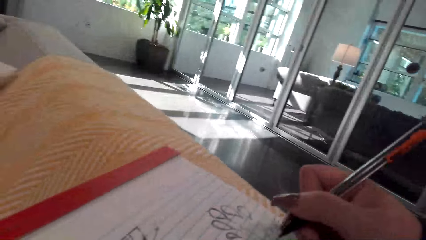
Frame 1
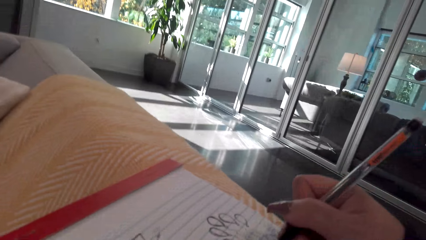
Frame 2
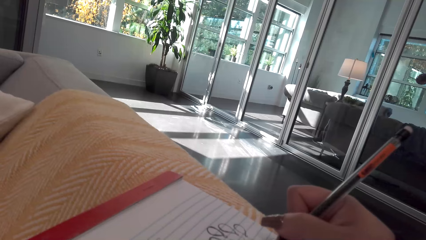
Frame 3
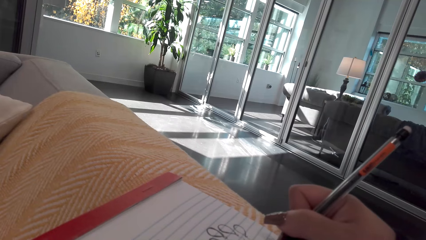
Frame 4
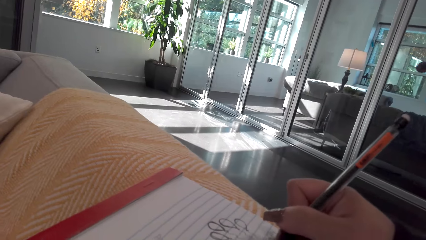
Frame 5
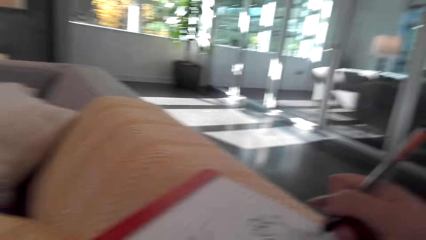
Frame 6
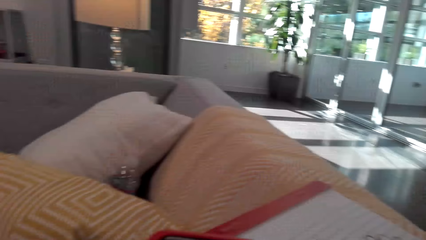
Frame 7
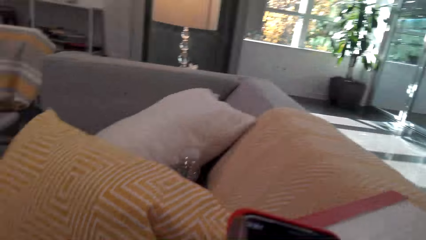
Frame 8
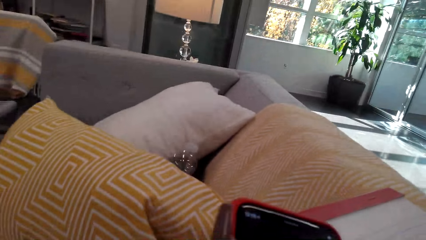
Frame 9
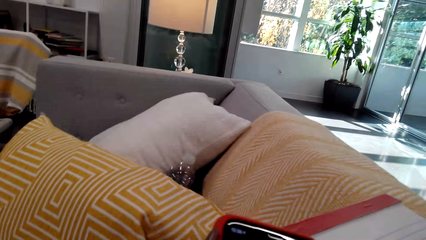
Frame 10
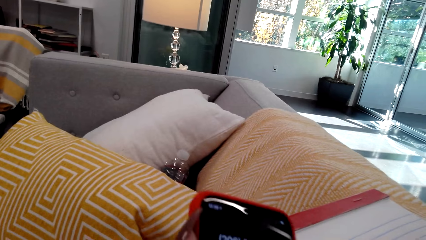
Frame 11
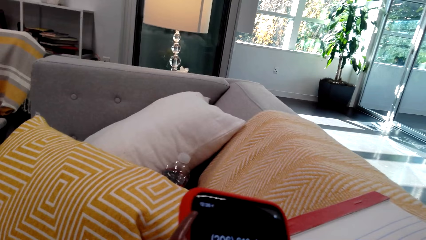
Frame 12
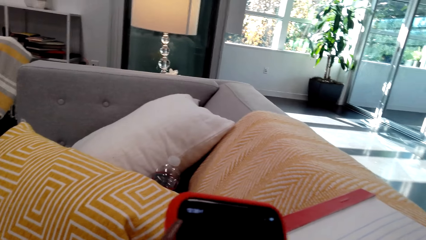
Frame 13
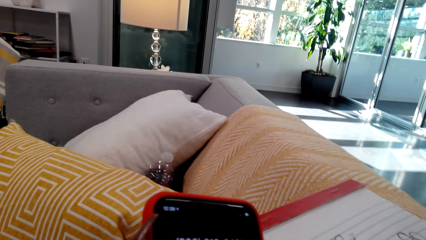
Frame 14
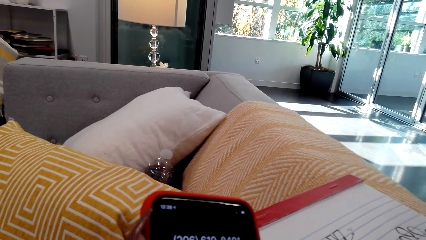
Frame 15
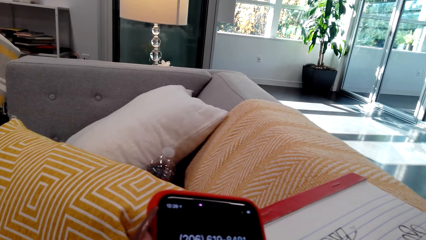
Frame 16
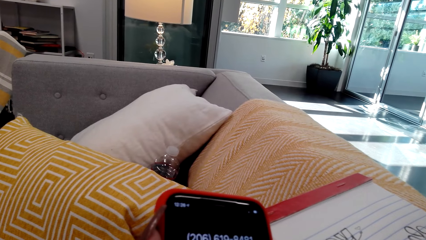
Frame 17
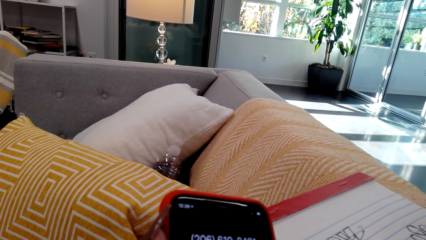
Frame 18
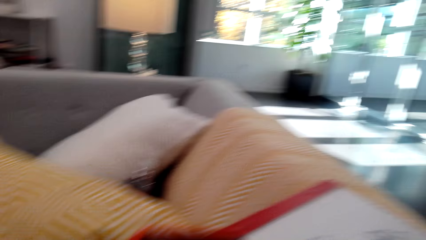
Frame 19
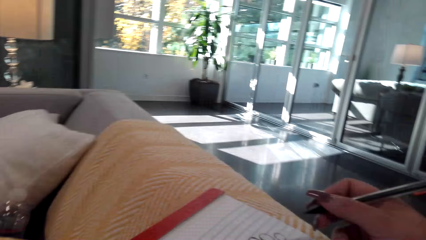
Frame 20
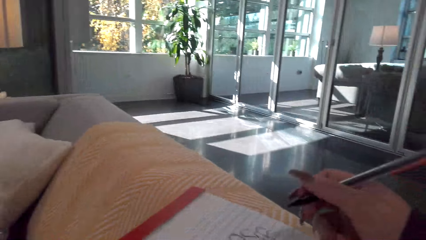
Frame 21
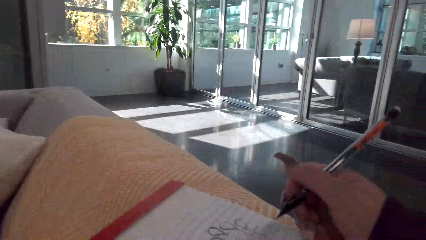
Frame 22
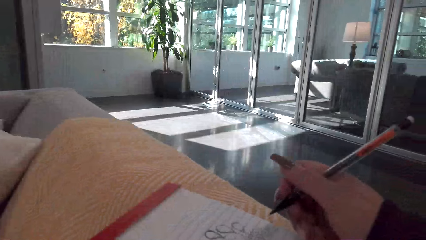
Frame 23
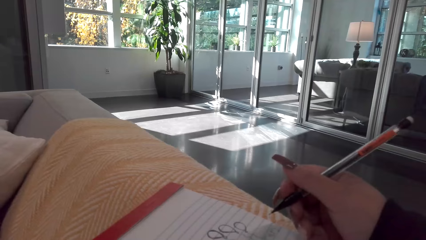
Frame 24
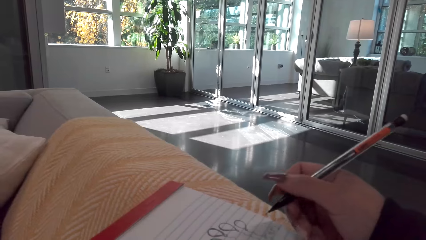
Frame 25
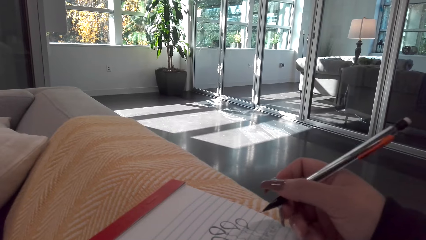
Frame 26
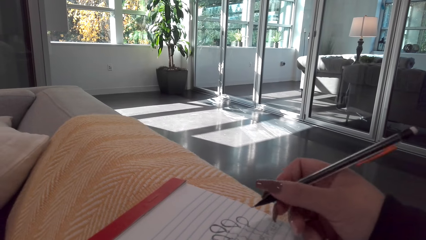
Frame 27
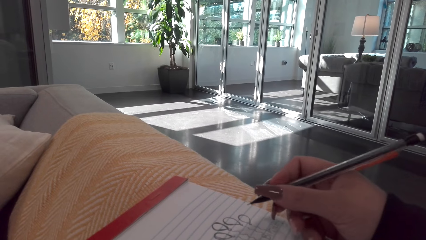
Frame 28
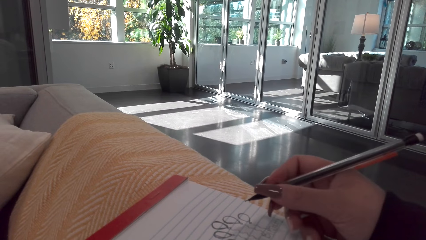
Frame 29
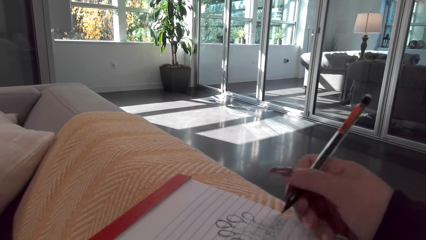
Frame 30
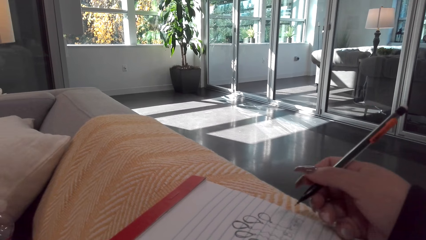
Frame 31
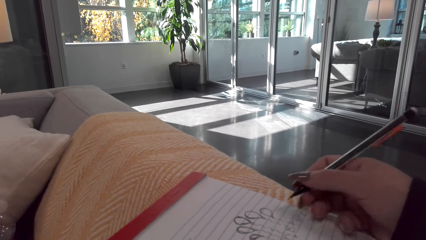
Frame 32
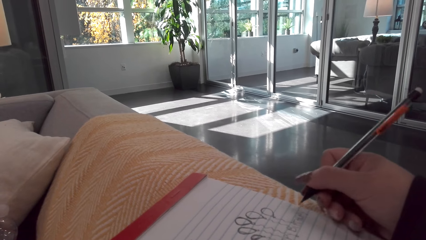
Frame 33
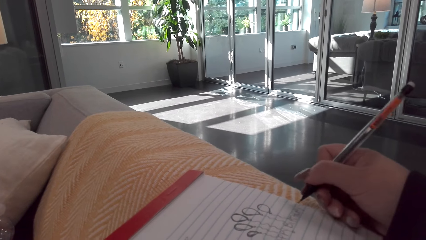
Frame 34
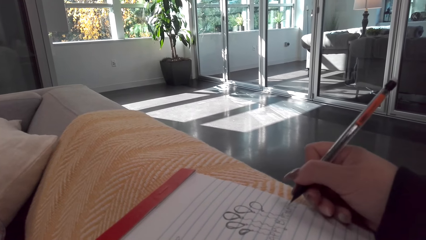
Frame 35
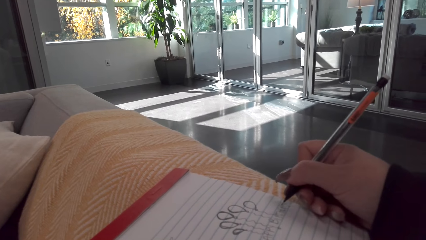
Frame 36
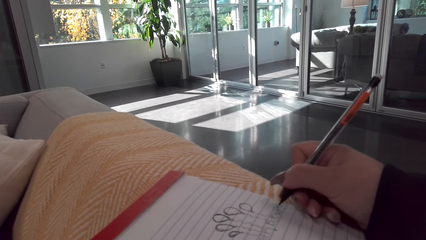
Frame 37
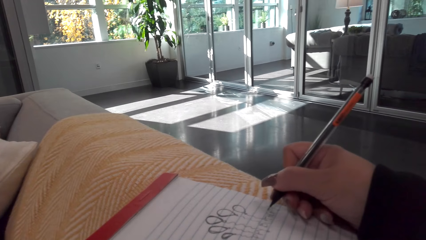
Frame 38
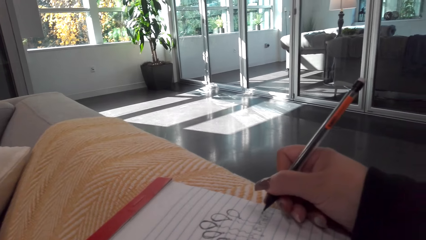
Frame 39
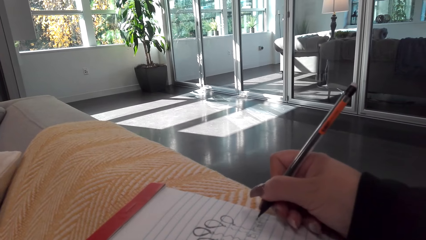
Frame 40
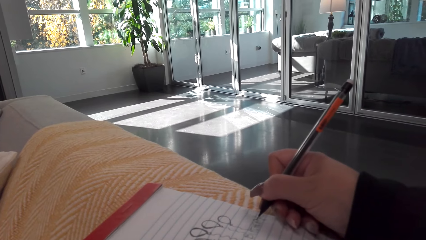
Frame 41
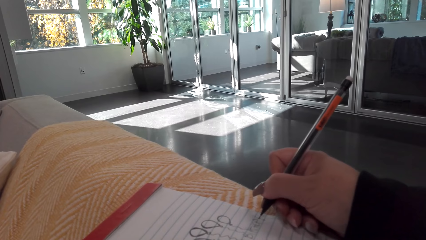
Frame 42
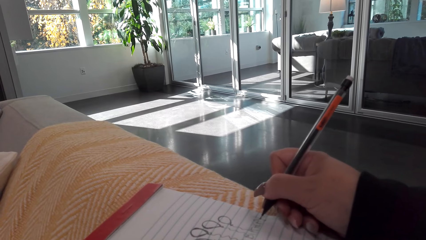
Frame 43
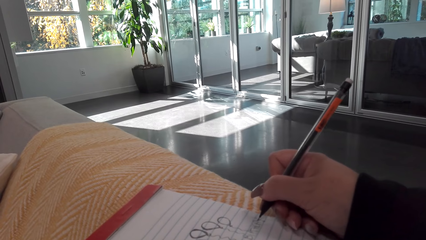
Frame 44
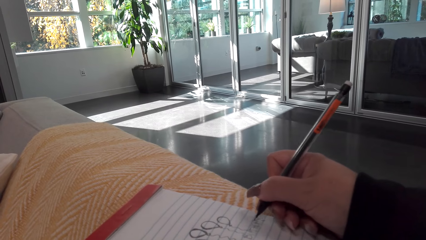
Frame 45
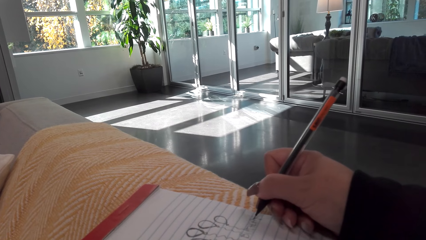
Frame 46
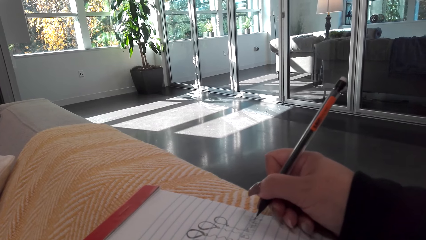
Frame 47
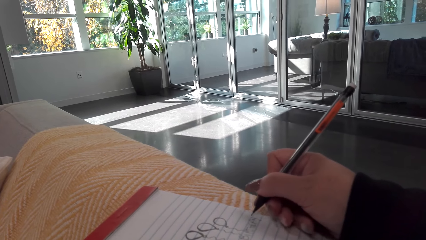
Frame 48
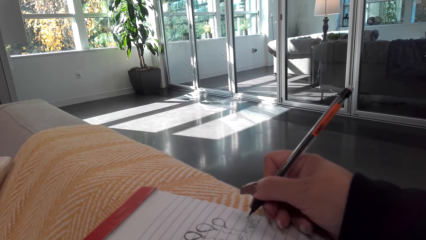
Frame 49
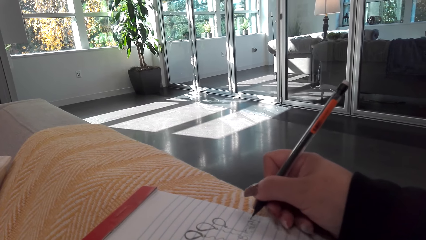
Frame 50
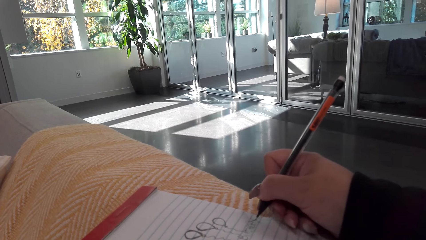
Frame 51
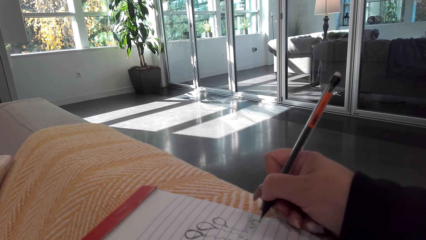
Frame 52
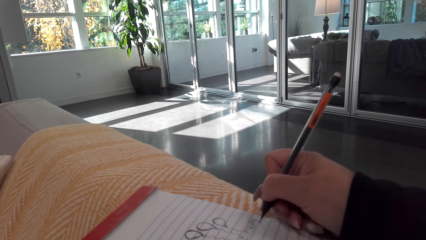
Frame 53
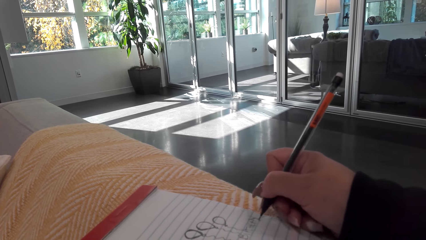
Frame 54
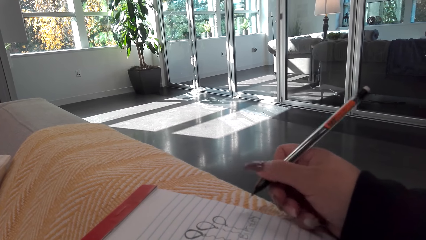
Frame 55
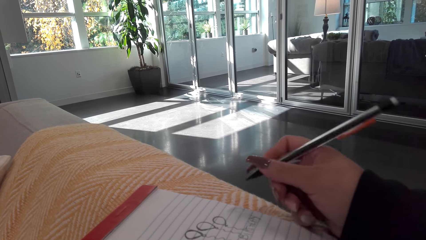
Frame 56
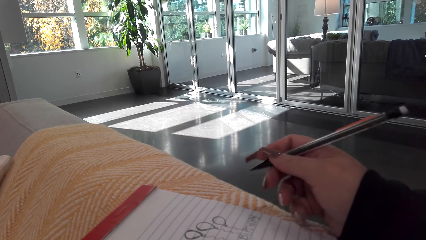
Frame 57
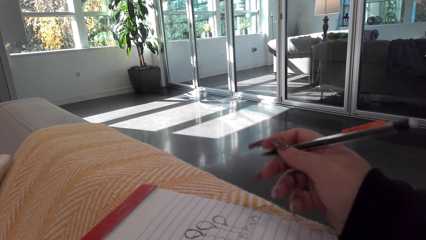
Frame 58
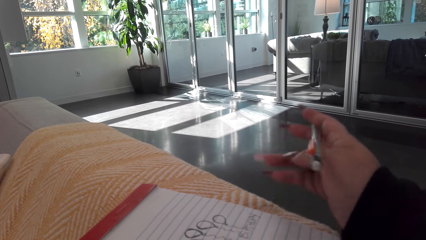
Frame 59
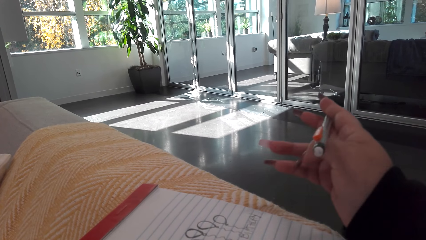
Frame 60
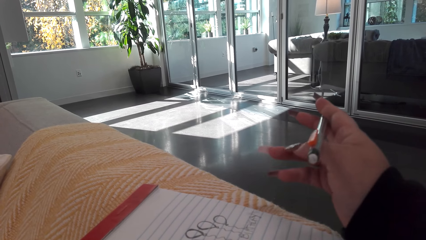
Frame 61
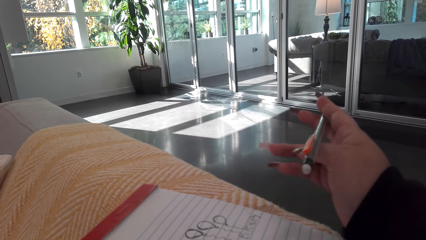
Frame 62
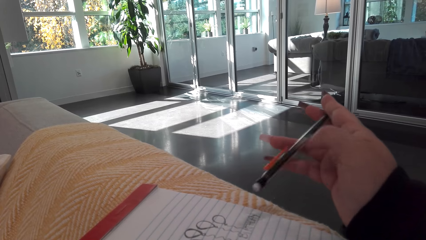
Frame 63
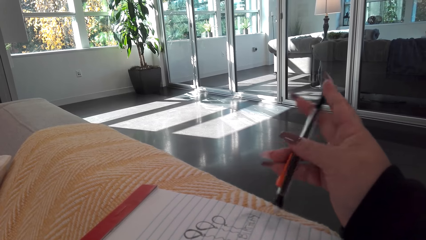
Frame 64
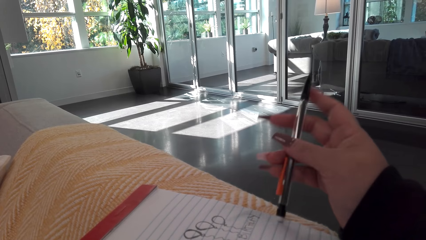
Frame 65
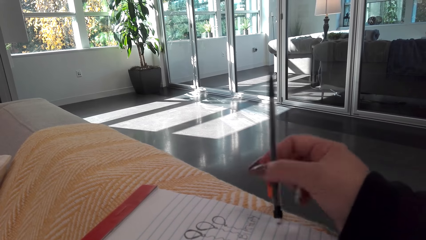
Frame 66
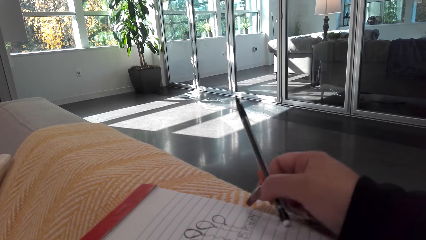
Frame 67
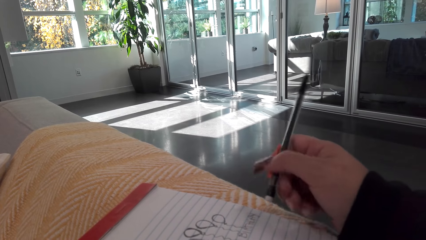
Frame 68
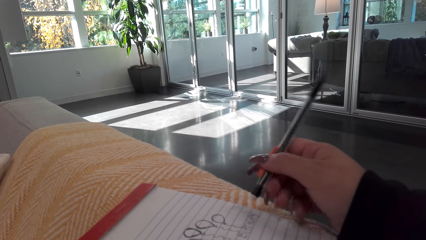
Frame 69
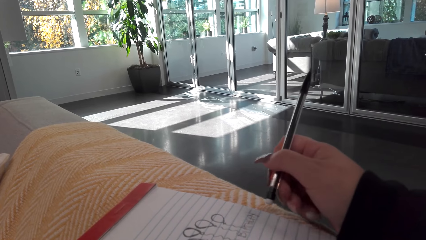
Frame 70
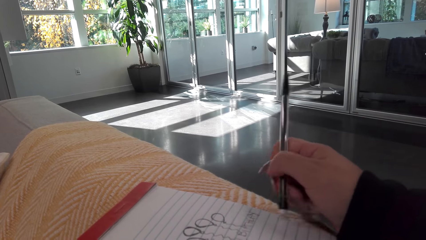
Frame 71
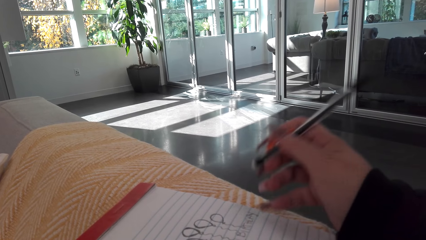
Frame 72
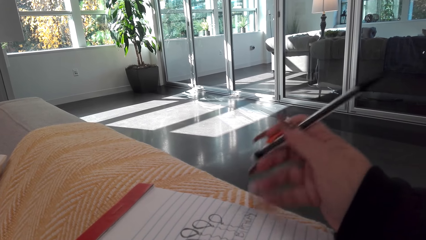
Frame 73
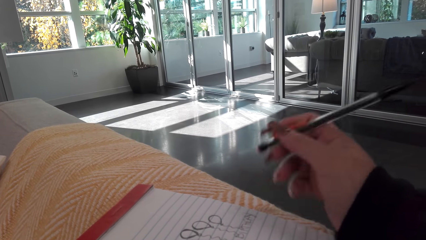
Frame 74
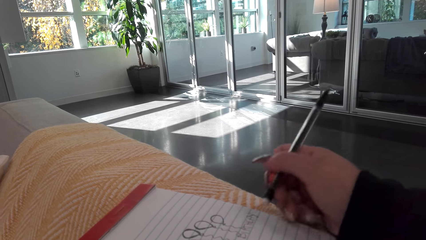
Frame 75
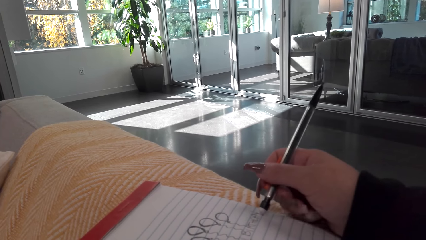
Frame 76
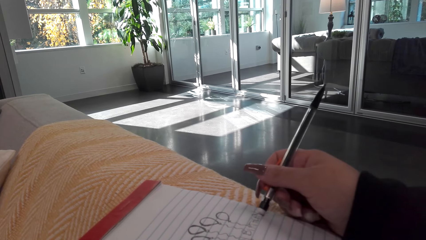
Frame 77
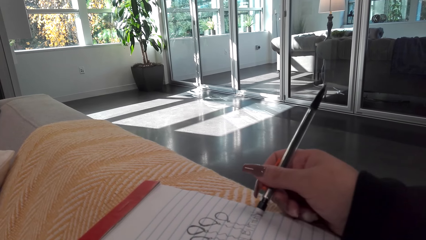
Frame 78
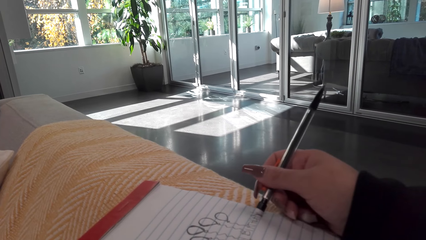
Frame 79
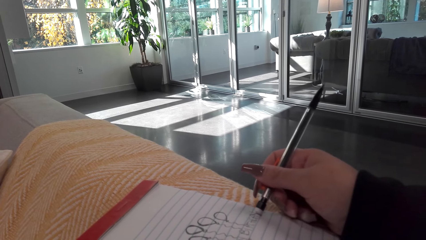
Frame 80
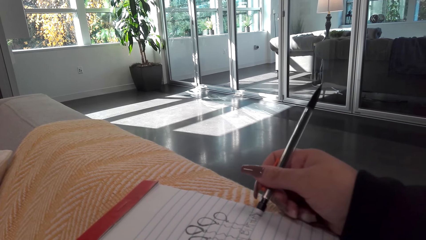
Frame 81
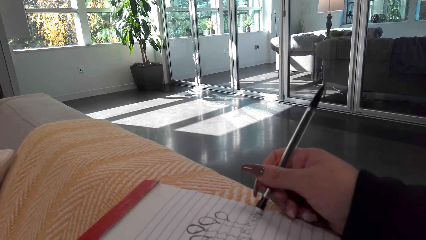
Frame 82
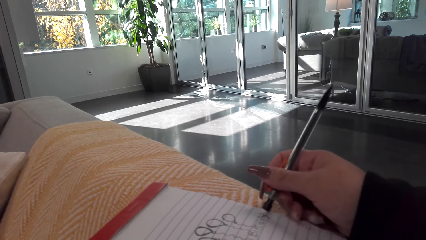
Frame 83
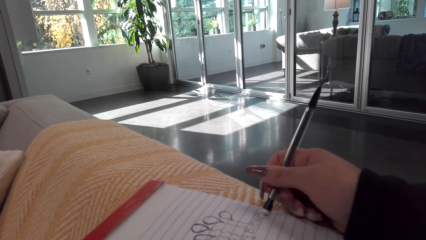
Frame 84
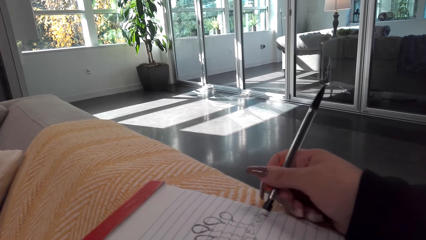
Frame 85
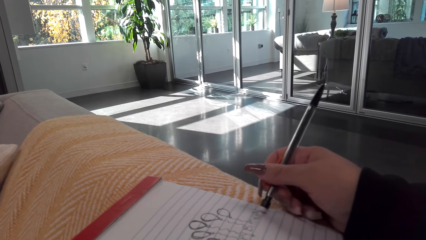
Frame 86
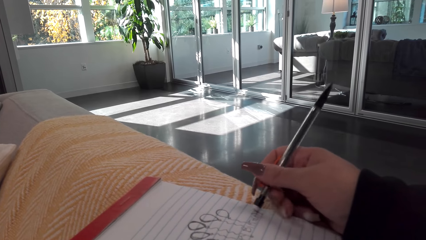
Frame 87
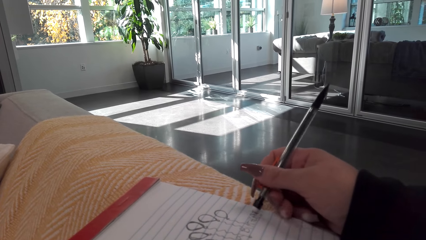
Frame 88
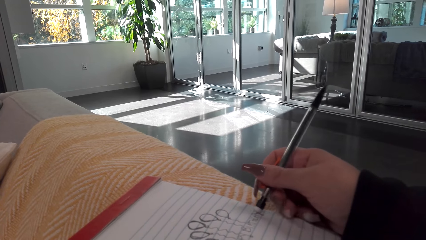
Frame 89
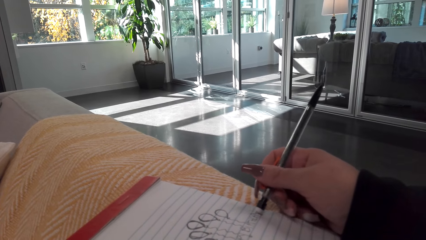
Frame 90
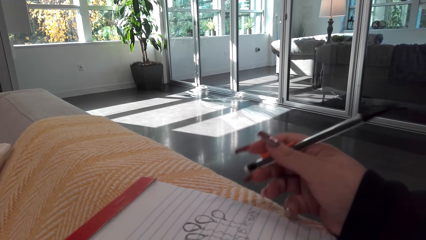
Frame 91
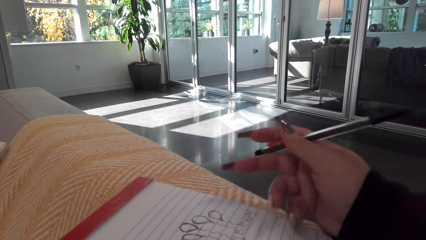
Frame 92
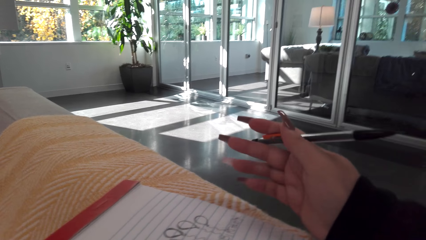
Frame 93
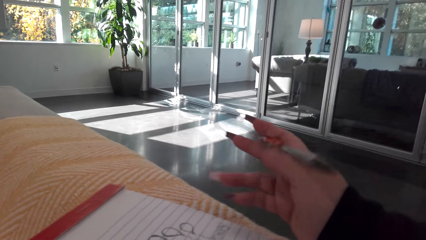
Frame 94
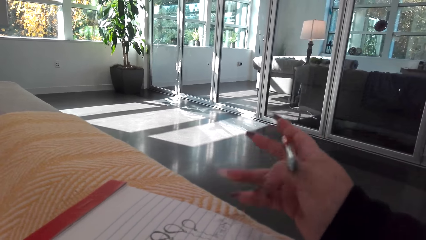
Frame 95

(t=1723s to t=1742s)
The camera wearer holds the phone and looks at the phone. He operates the phone. He talks with a person on the phone. He draws on the book. He gestures with his fingers. He wipes the book. He rubs the drawing.
